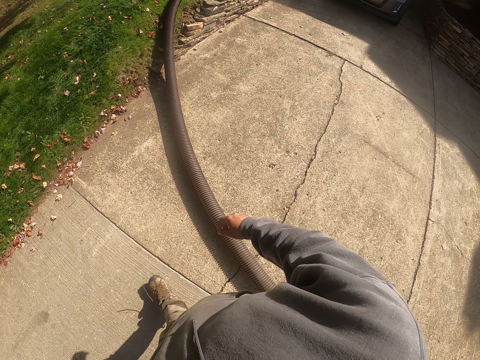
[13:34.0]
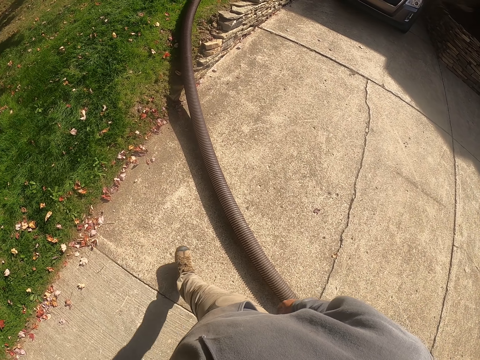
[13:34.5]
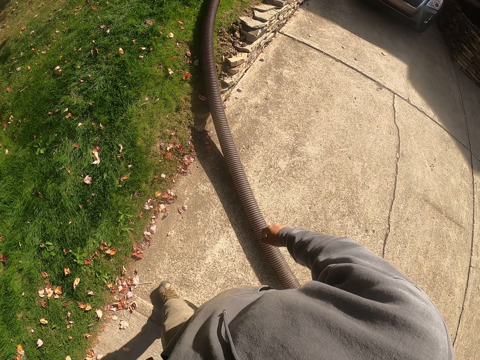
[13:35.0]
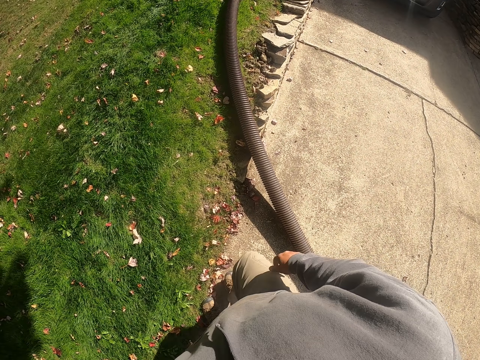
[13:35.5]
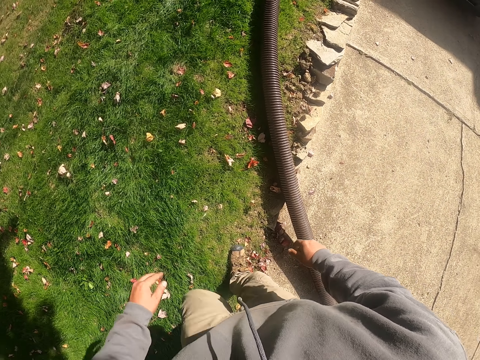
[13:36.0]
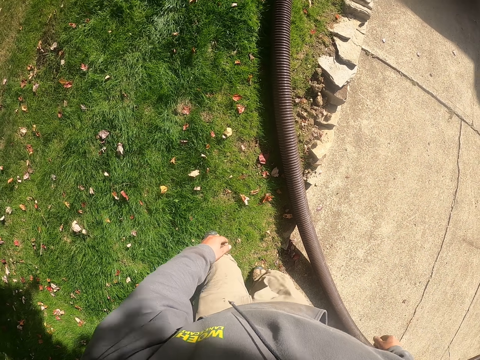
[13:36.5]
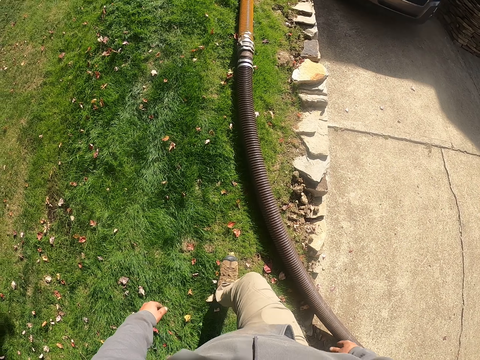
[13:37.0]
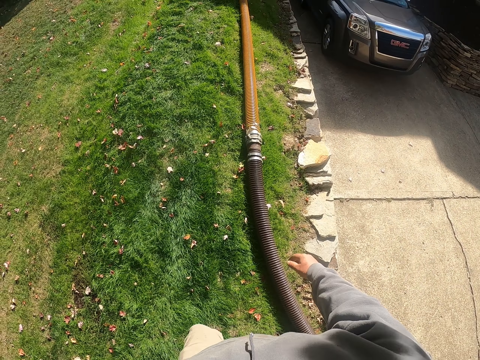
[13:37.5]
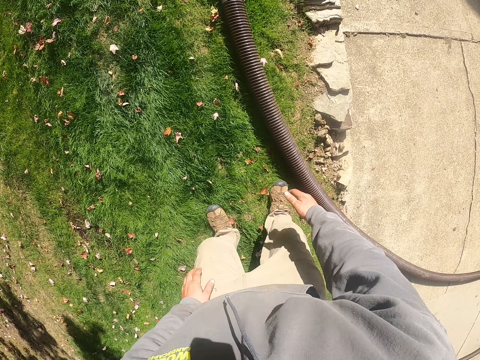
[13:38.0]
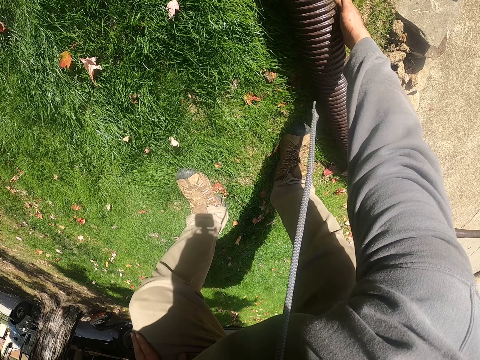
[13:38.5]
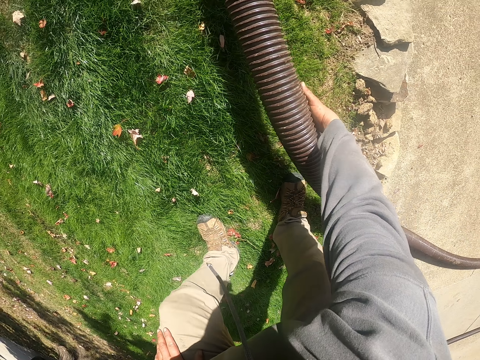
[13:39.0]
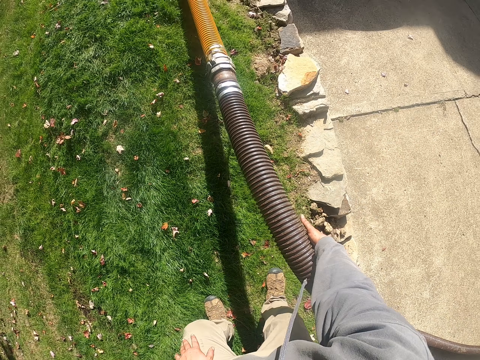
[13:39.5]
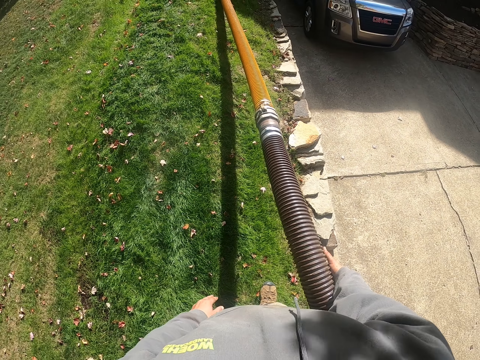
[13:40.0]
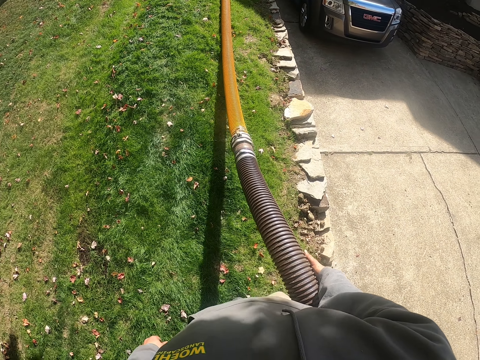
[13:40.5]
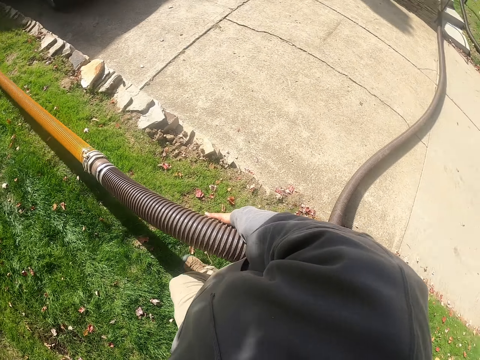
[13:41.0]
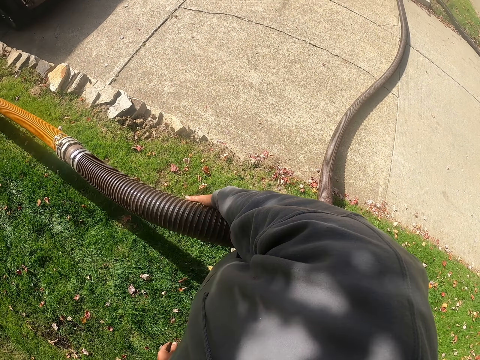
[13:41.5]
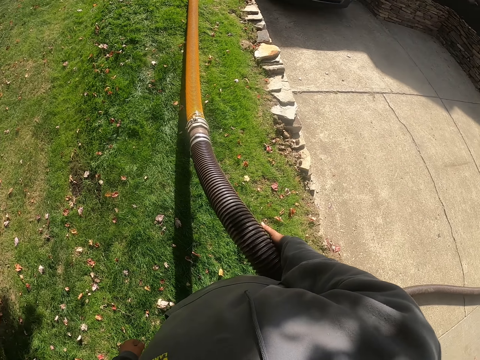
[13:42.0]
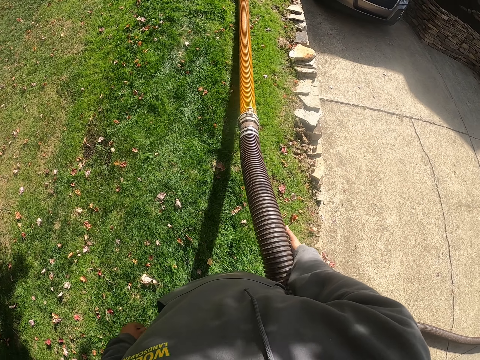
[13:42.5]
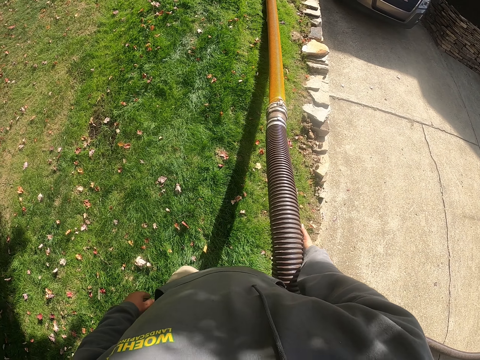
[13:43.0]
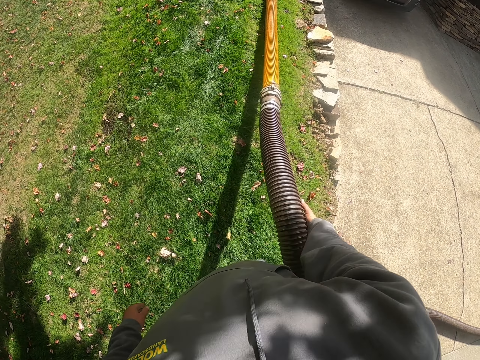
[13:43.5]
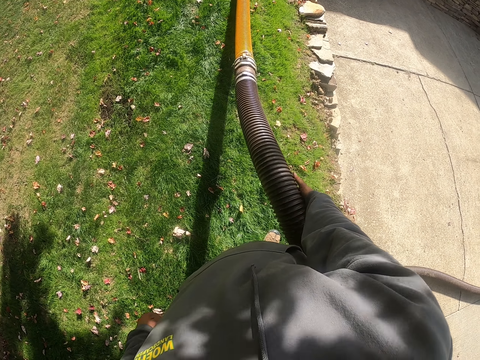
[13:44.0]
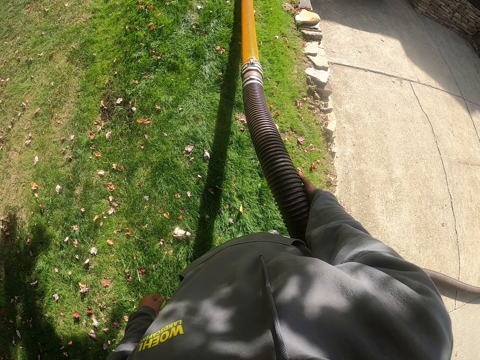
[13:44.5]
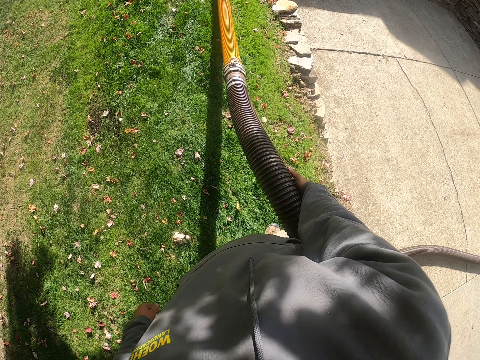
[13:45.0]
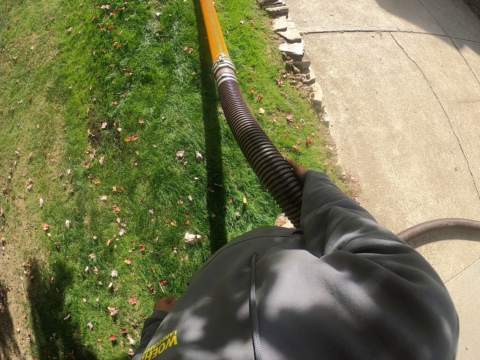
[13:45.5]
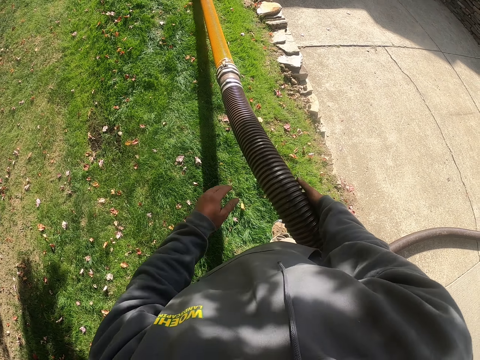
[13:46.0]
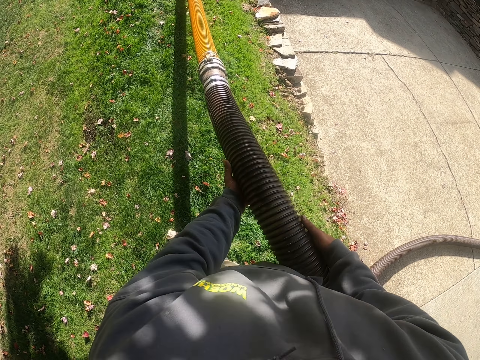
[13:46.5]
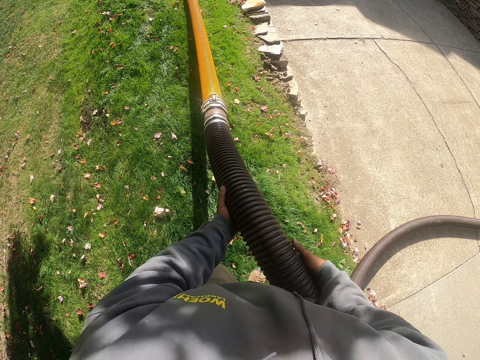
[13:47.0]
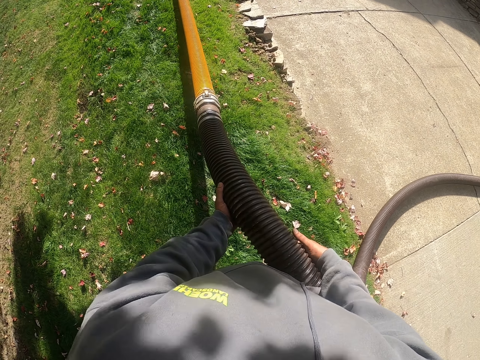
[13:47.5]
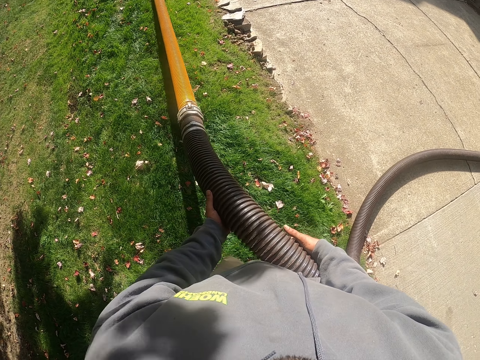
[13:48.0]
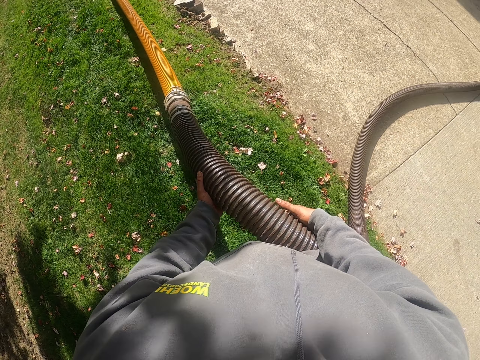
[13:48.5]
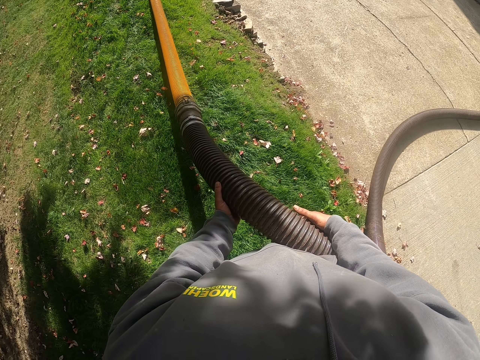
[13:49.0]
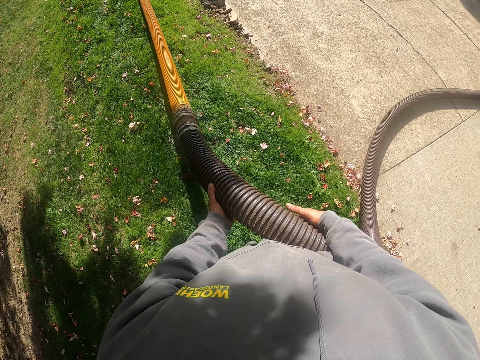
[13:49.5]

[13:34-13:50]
The camera wearer picks up the pipe. They pull the pipe. They pull the pipe with both hands.

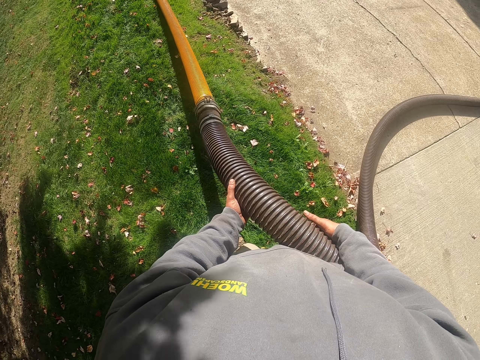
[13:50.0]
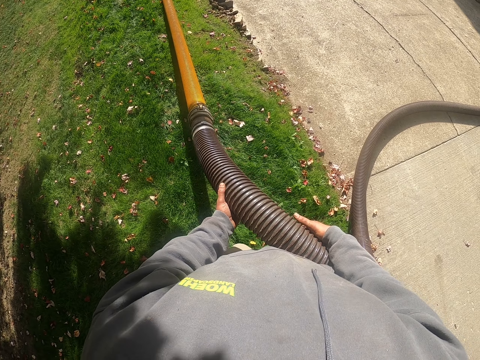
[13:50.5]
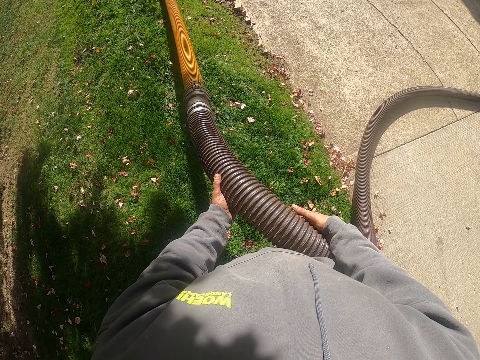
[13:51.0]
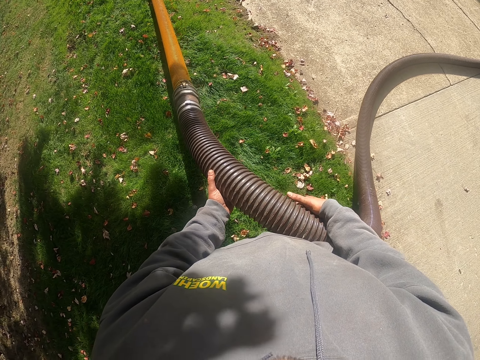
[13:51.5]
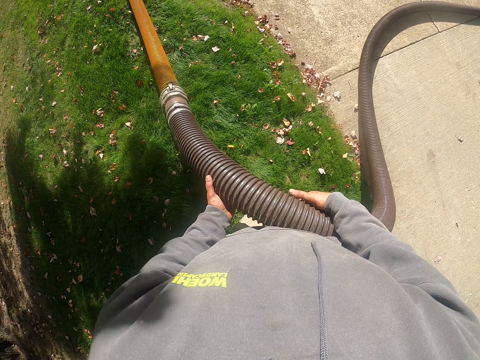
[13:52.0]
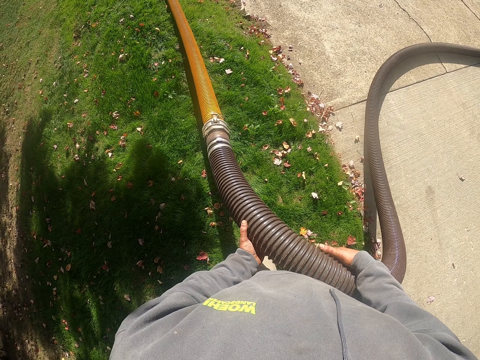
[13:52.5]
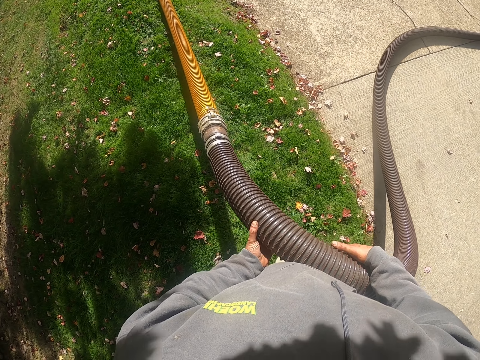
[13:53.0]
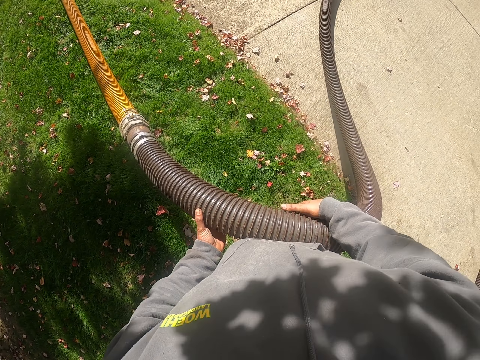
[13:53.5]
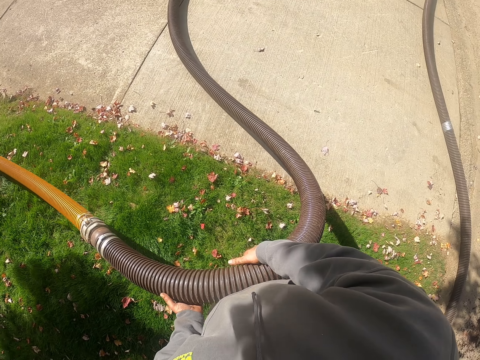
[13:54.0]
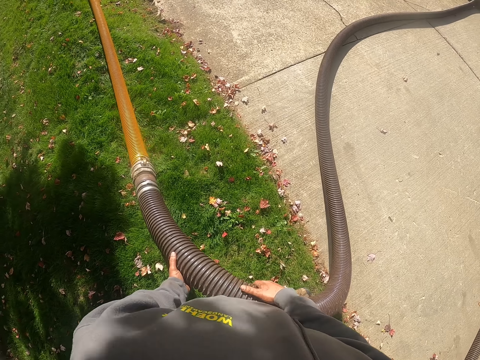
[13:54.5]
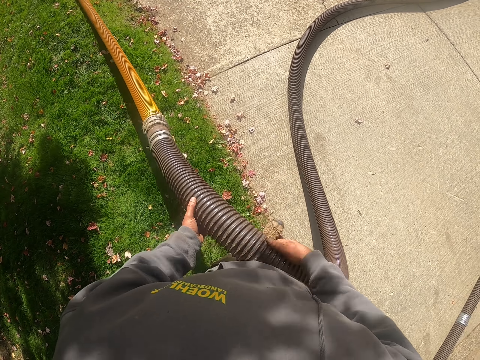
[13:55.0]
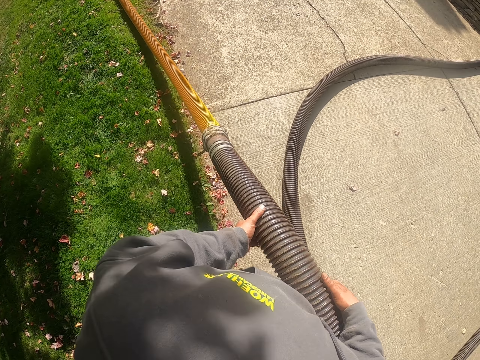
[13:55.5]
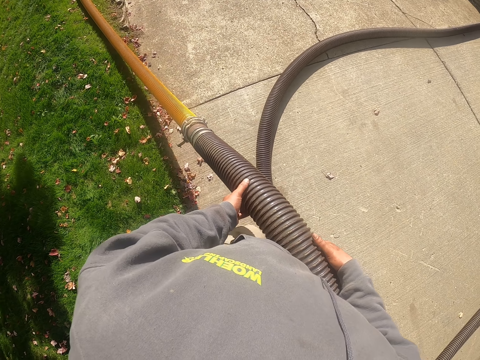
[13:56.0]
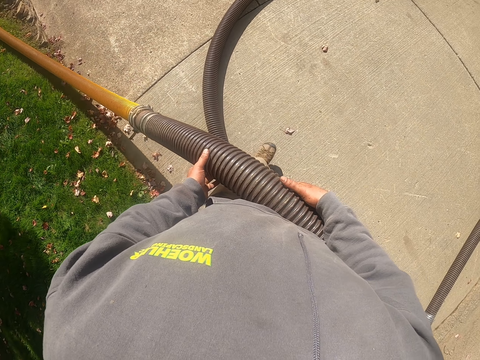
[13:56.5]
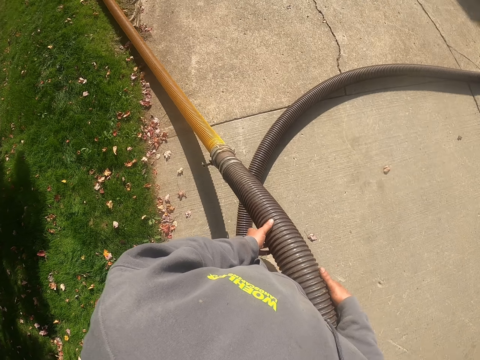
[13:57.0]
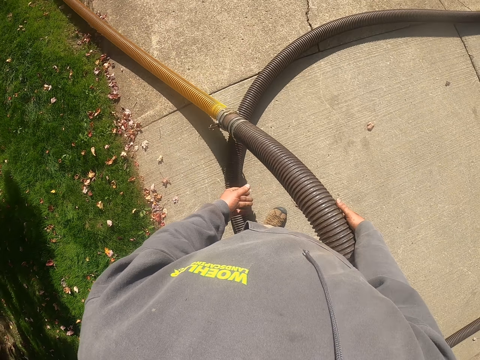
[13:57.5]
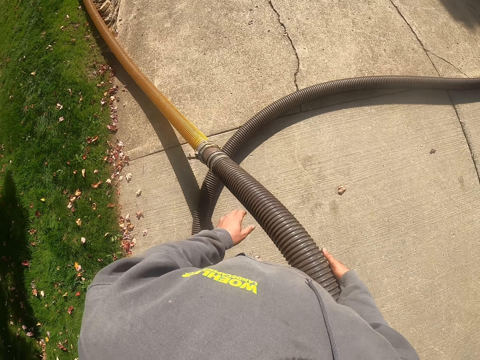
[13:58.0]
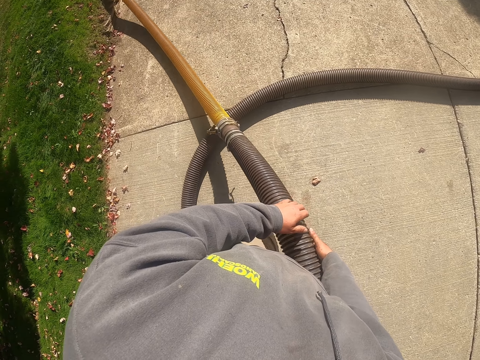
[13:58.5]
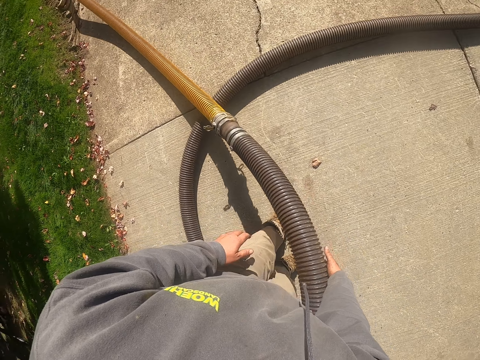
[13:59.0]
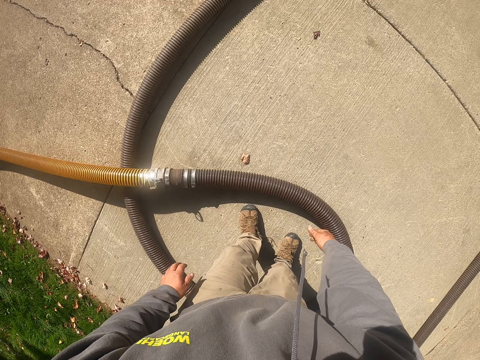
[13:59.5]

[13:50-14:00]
The camera wearer removes the left hand from the pipe. They put the hand back on the pipe. They drop the pipe.
